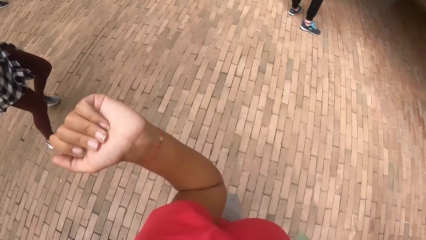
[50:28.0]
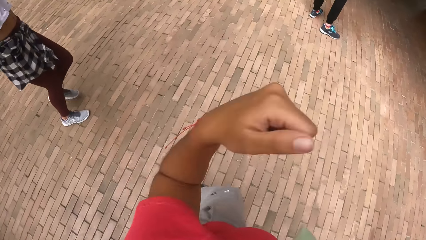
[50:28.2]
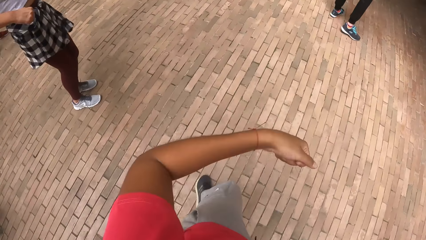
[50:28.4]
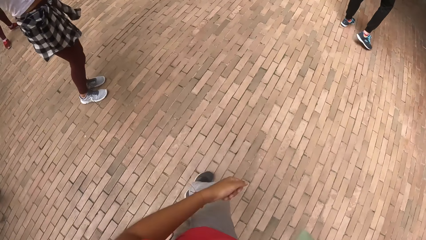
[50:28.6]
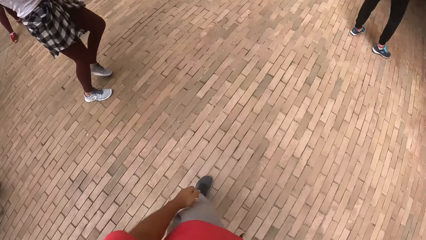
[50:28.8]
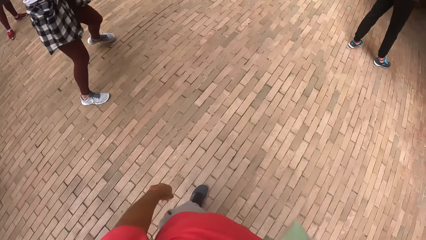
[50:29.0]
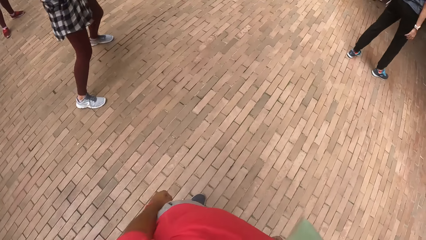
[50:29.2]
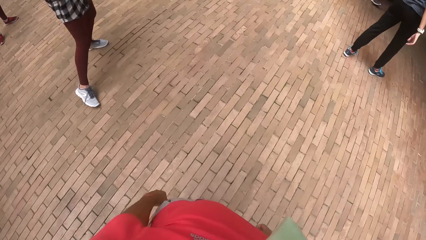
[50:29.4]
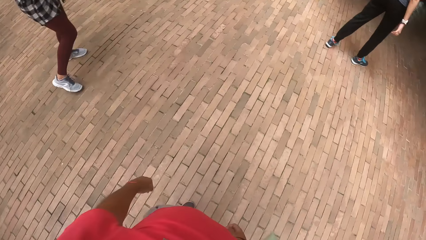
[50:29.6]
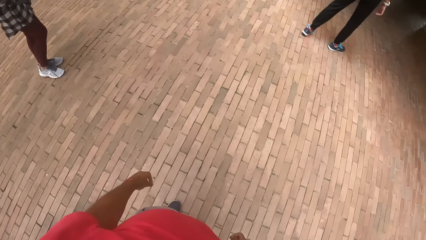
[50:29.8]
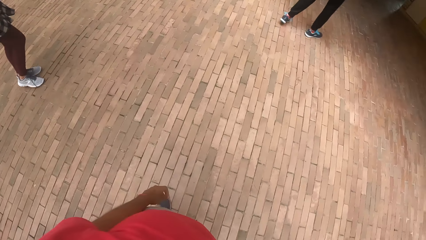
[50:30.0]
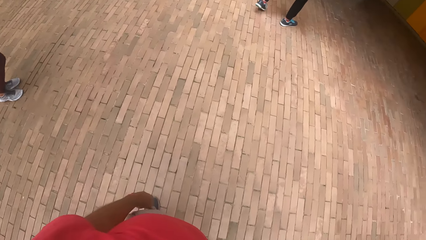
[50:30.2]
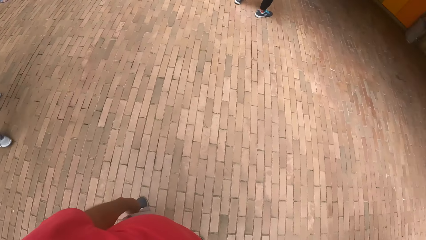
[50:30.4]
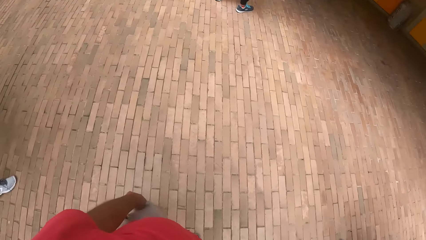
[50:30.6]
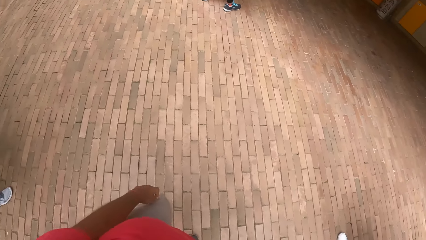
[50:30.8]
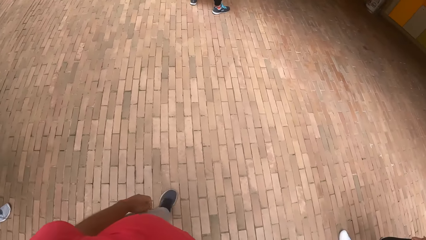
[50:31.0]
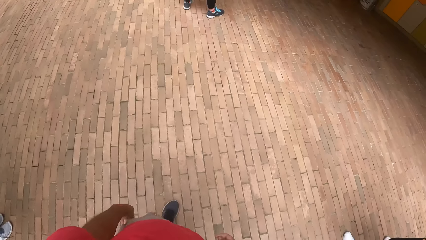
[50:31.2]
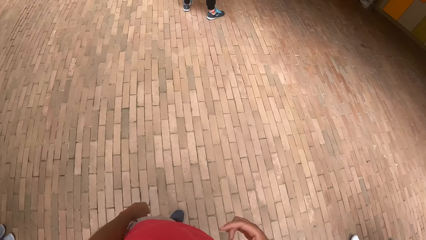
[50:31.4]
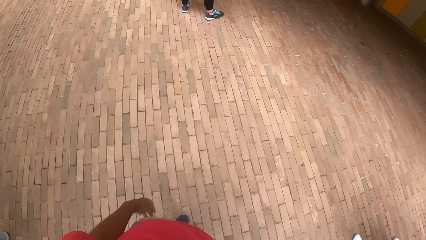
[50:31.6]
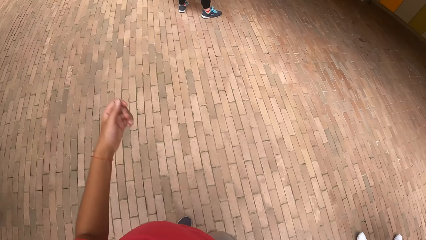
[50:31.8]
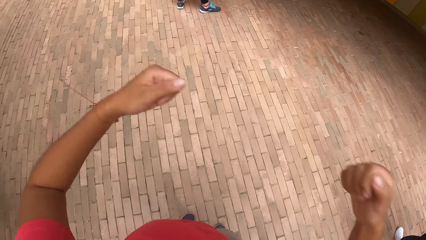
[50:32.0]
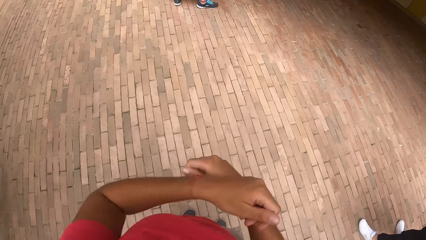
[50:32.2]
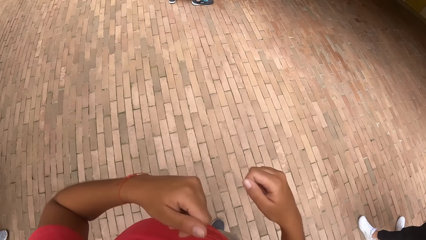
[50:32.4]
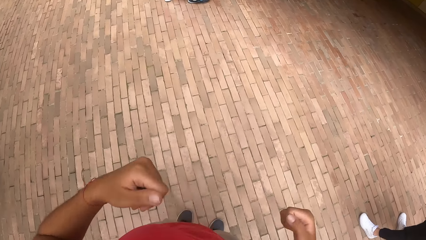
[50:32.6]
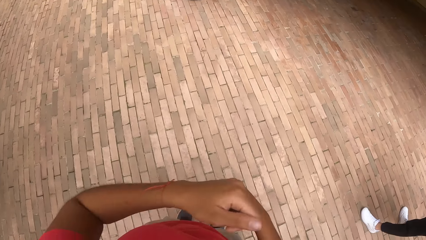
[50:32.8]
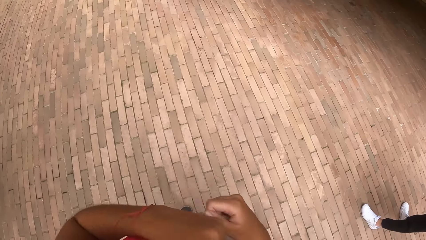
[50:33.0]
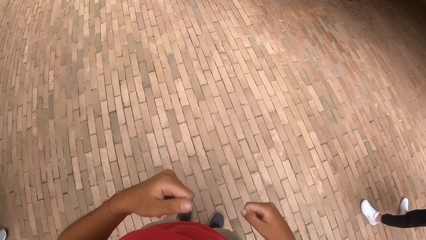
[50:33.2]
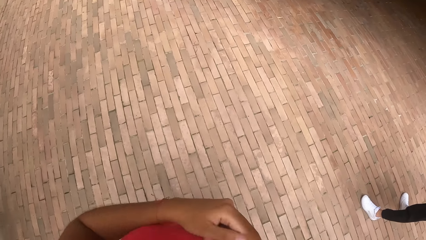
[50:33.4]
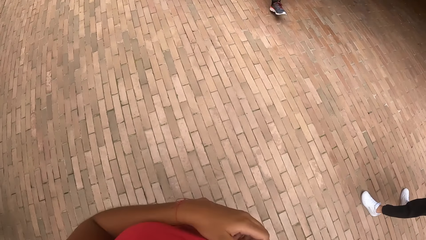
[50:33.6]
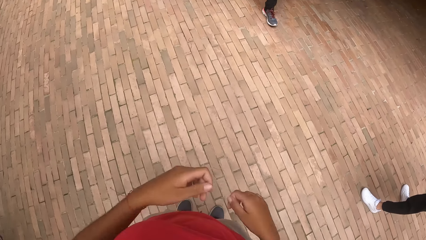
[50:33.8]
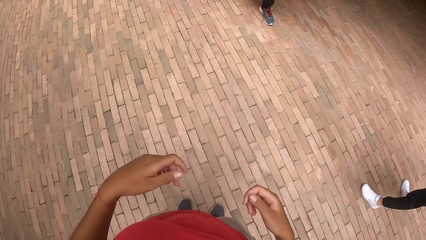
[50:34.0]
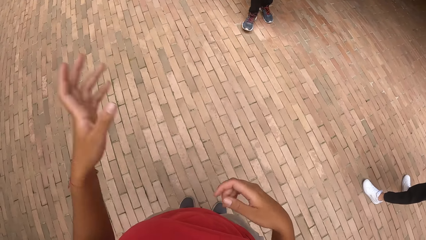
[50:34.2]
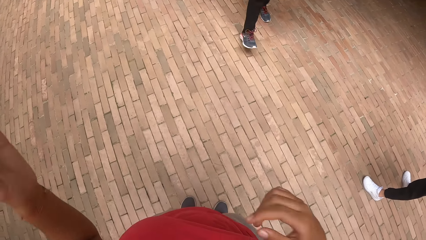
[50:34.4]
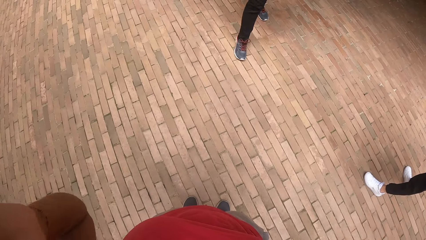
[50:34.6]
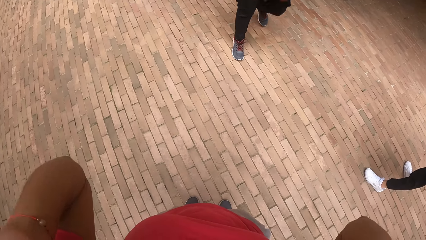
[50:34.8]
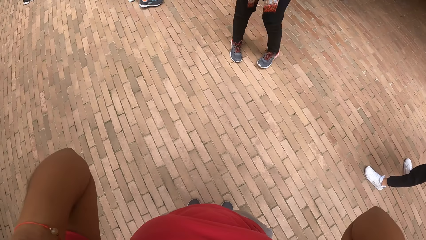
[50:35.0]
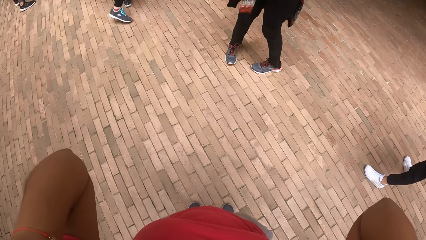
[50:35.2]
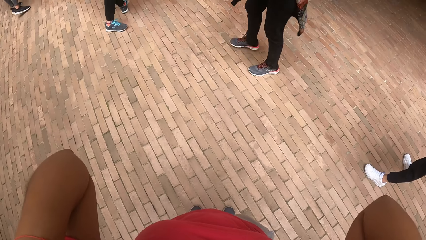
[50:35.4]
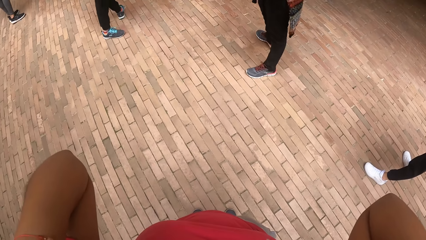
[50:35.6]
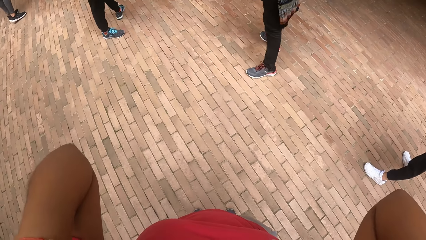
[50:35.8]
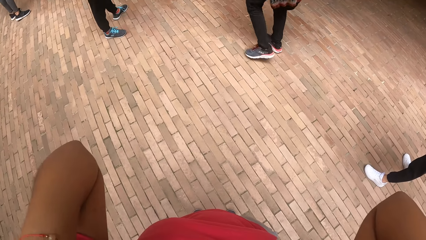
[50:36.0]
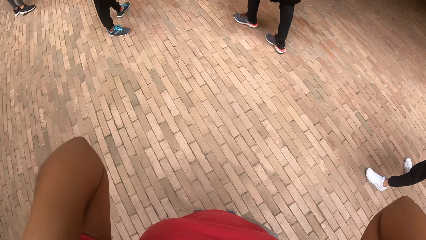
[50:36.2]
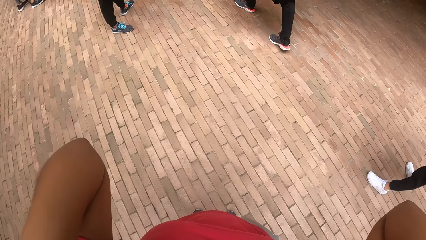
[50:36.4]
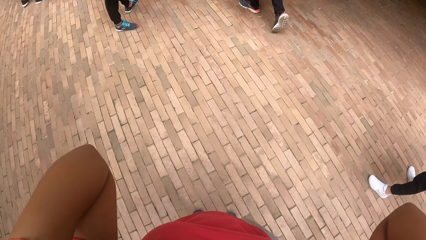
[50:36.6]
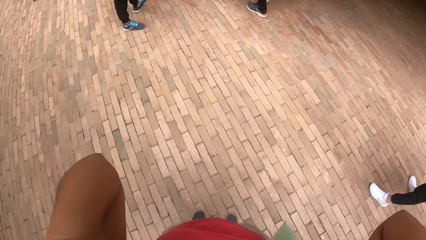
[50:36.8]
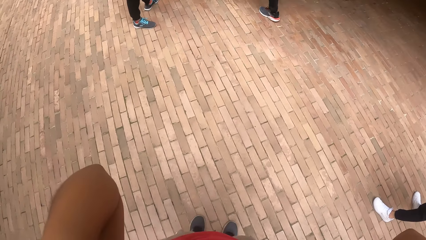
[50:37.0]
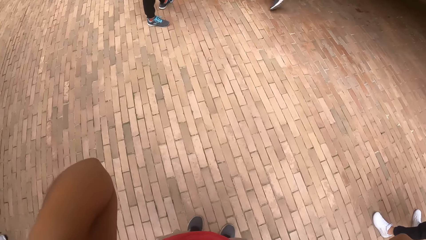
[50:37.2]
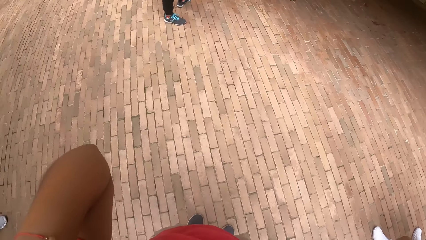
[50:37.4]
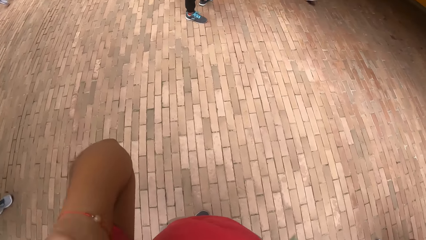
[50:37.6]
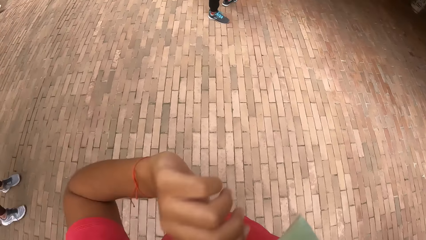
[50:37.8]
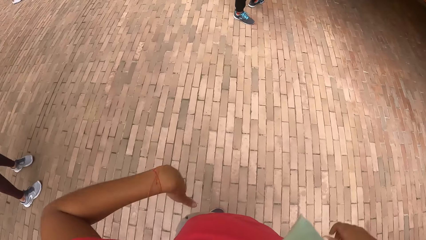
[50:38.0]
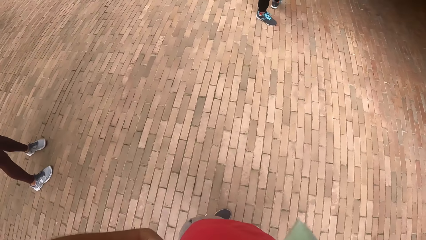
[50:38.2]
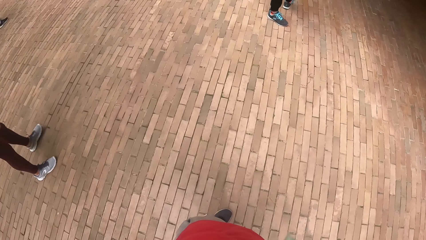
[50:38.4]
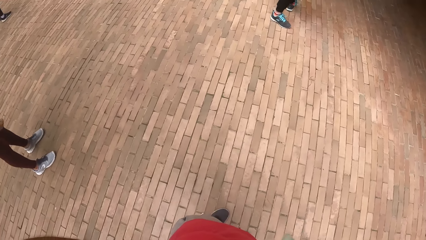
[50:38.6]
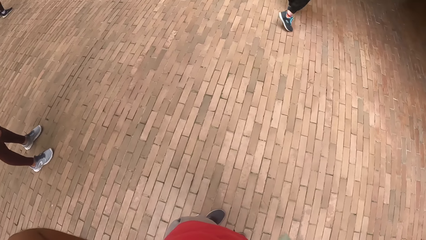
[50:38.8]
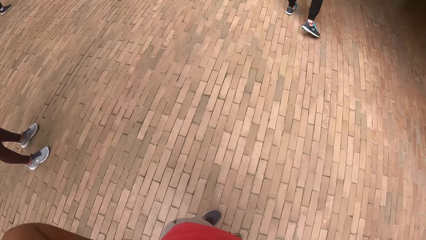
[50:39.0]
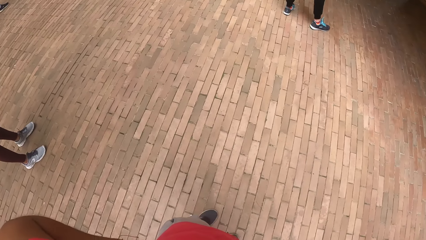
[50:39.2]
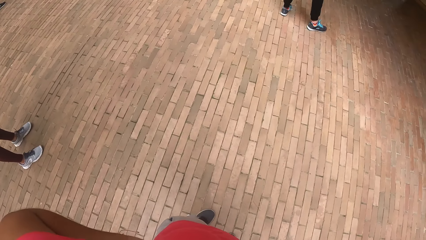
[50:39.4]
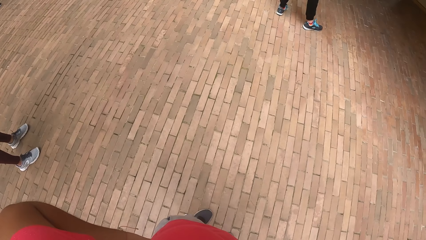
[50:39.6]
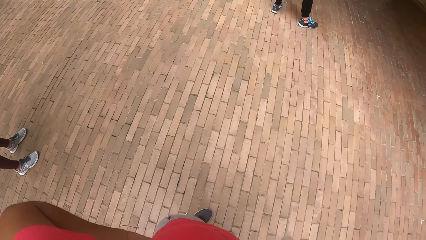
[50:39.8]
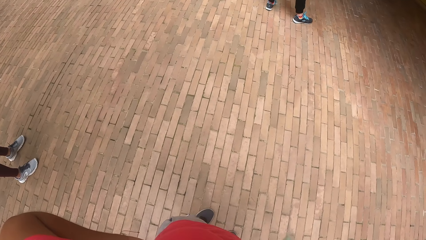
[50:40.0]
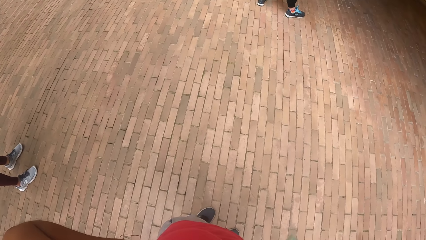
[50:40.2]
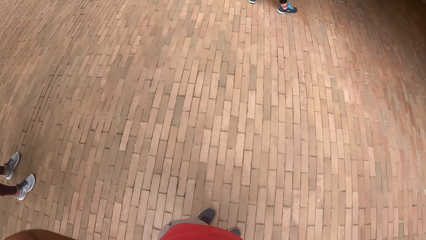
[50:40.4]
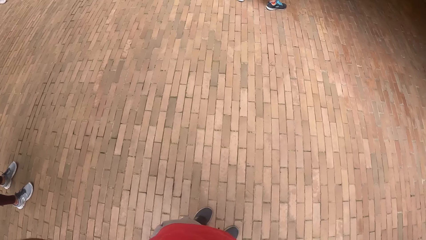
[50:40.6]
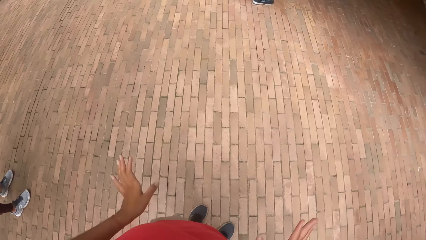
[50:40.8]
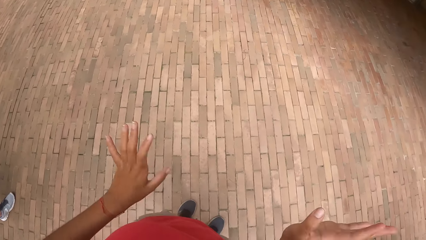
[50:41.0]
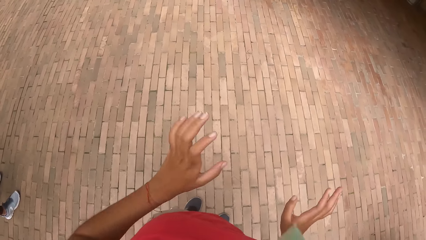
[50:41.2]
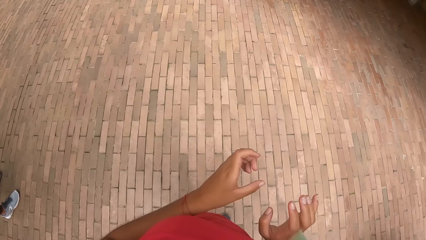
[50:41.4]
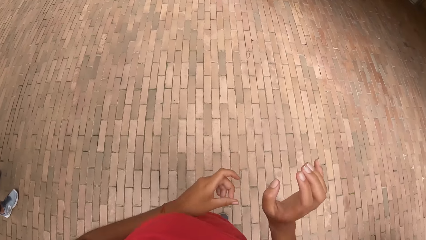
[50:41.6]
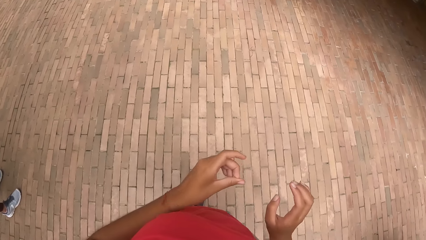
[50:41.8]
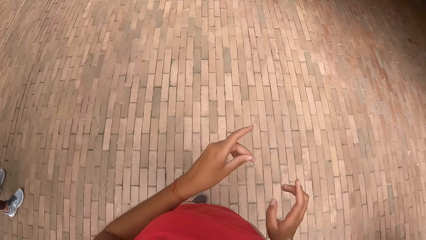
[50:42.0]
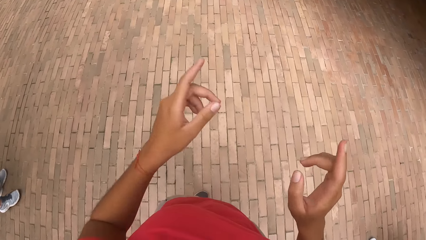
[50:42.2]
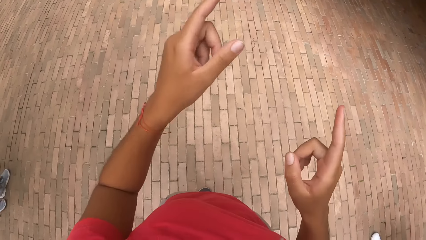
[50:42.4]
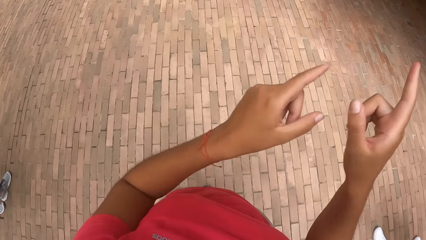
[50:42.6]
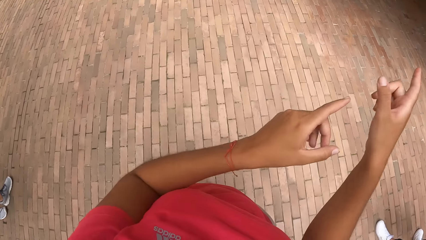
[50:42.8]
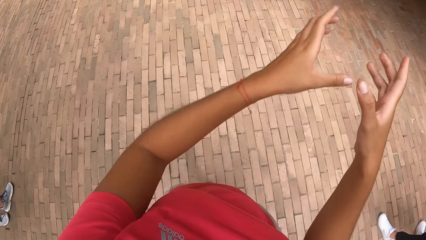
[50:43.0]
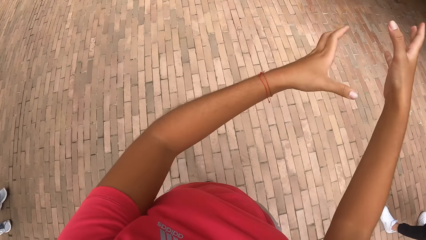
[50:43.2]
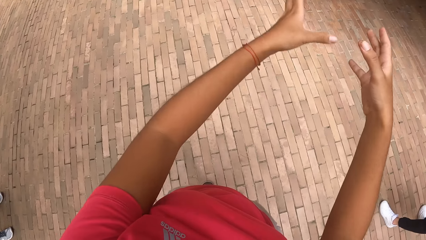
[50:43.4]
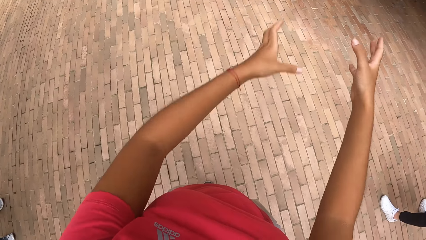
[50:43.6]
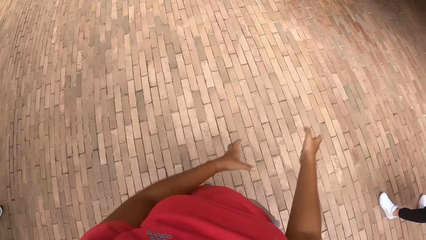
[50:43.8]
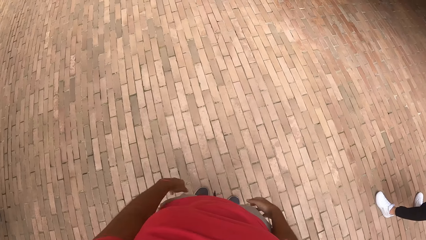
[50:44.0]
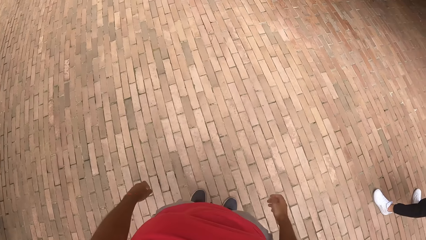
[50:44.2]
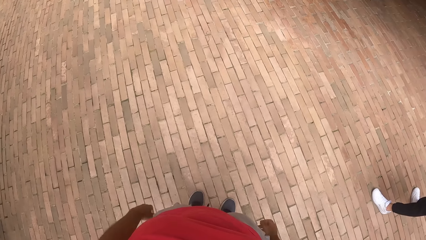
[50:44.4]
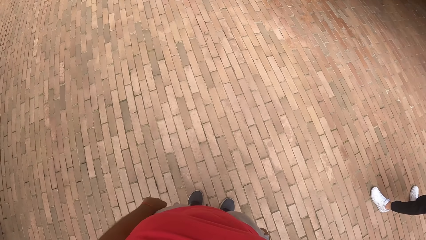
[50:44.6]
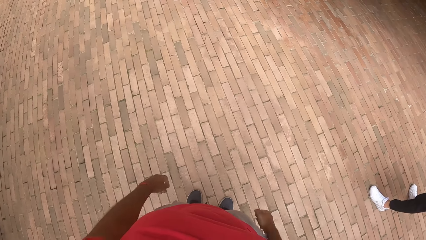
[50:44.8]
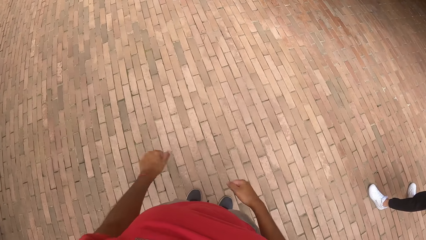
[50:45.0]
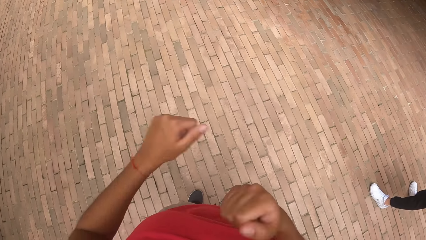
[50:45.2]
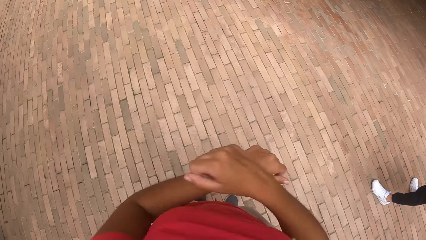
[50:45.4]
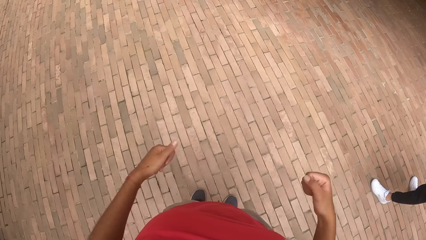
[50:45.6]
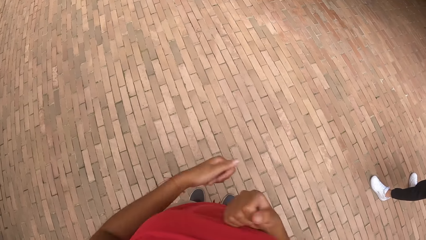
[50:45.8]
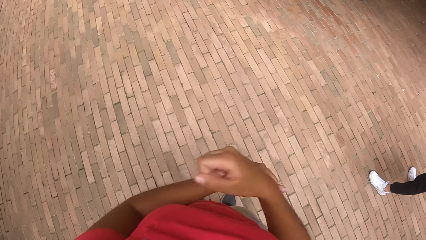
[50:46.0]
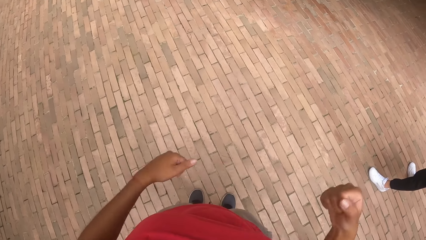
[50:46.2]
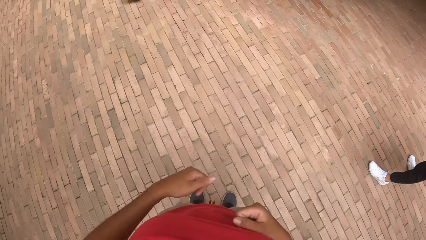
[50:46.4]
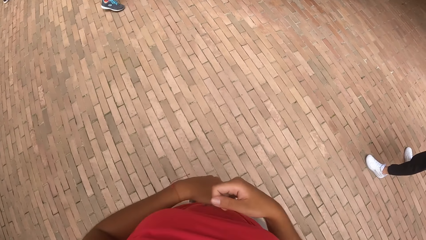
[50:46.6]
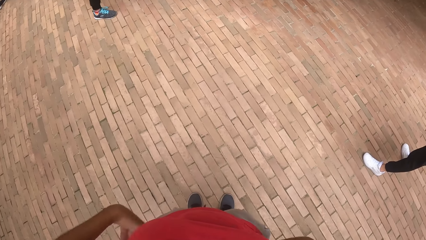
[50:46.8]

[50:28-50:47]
The camera wearer stops to dance. She moves her hands. She lifts the hands. She moves her hands. She stops moving her hands. She moves her hands.
